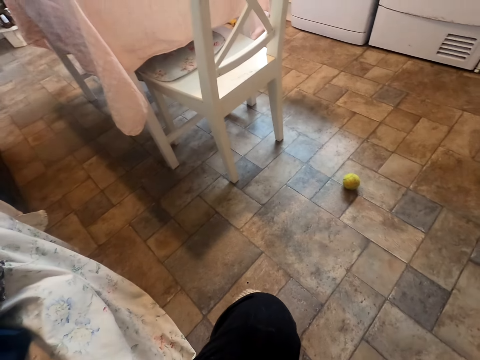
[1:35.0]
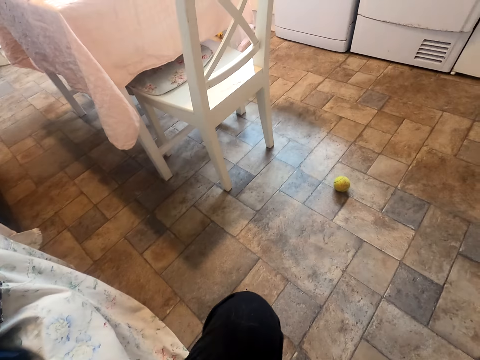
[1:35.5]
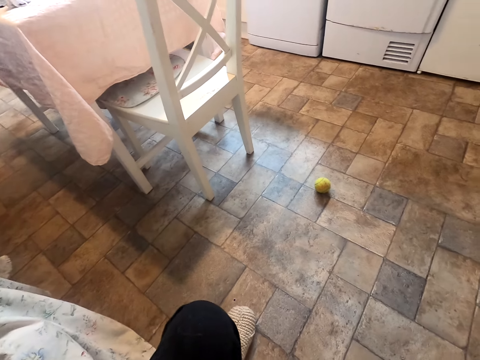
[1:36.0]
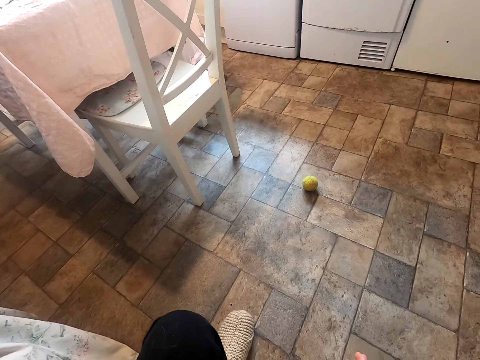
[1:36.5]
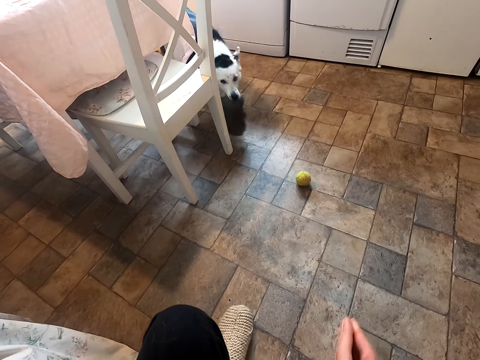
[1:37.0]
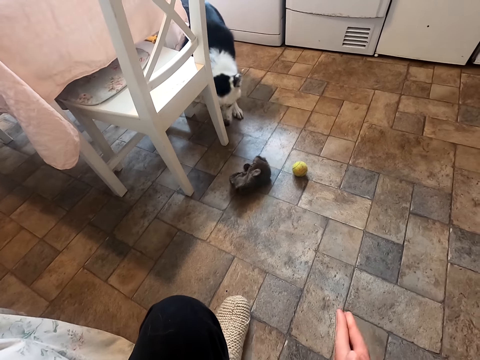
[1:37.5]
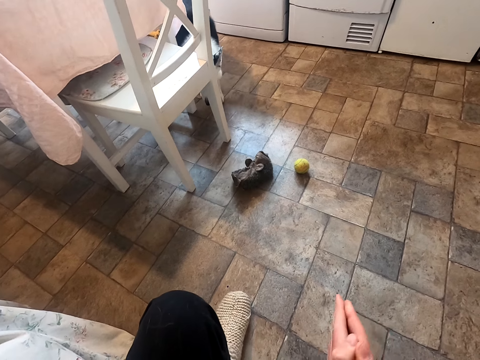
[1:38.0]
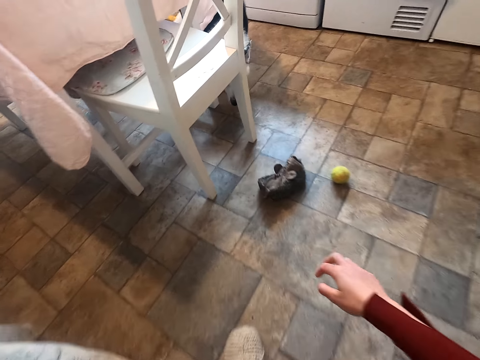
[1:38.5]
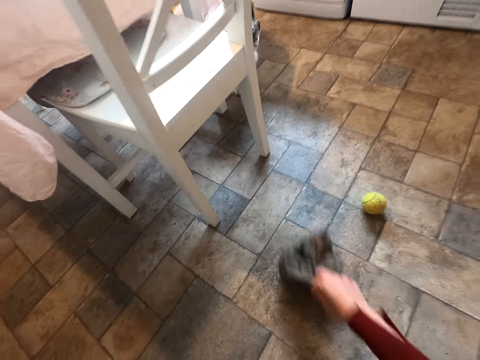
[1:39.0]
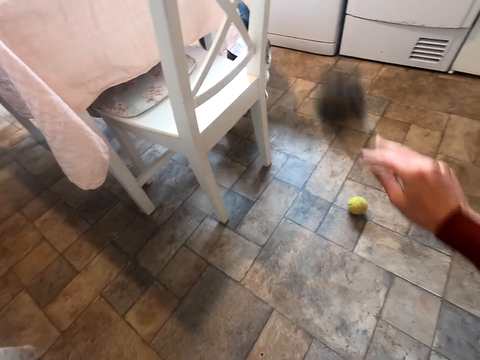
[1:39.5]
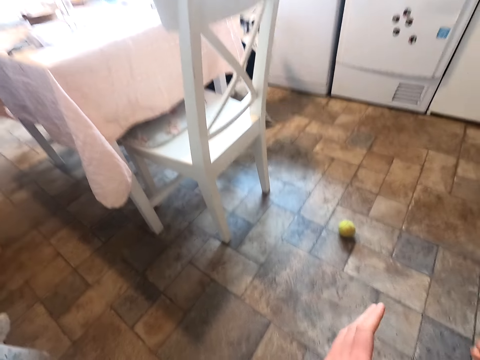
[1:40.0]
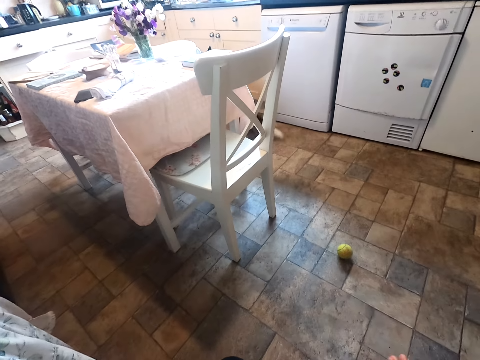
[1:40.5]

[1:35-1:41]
The camera wearer claps the hands. They pick up the dog playing toy from the floor and throw the dog playing toy on the floor.

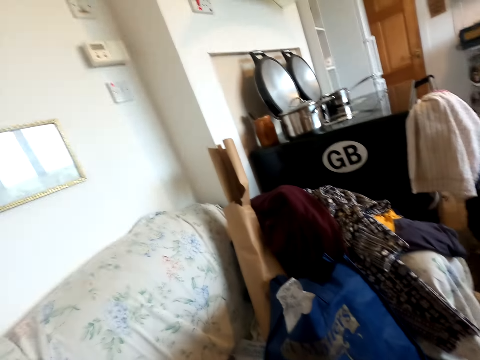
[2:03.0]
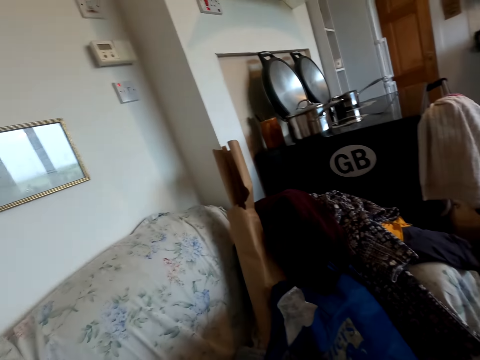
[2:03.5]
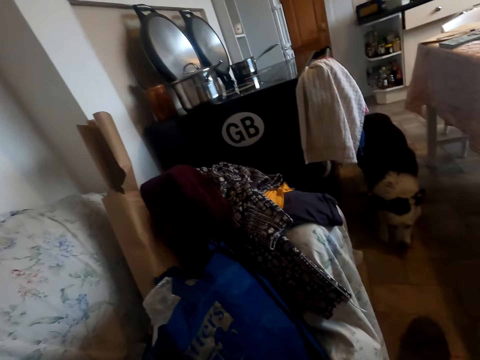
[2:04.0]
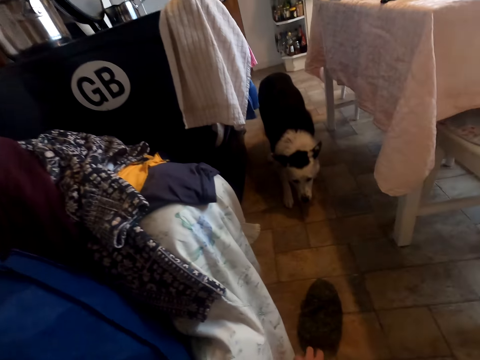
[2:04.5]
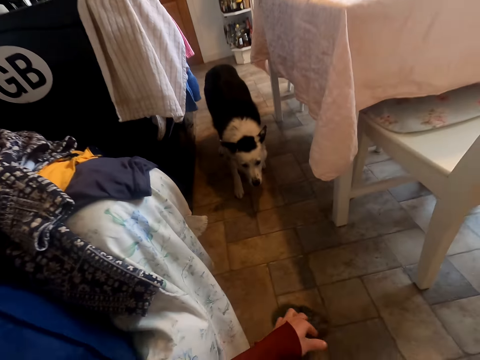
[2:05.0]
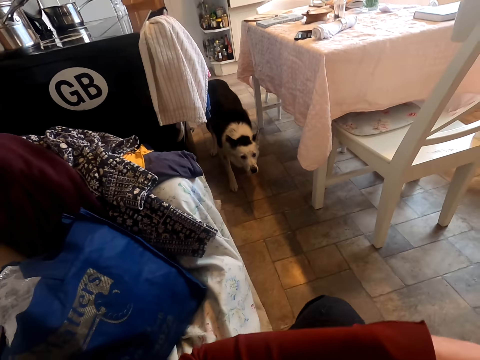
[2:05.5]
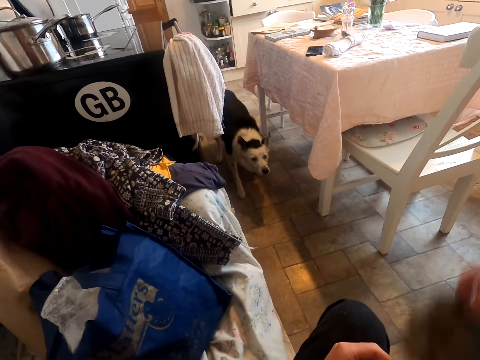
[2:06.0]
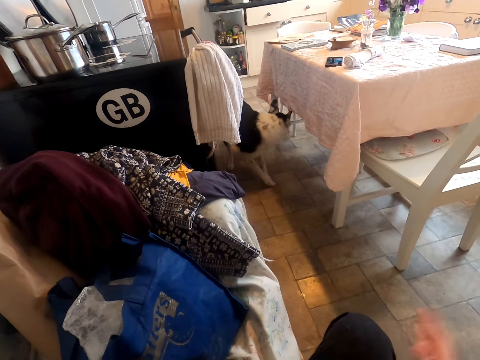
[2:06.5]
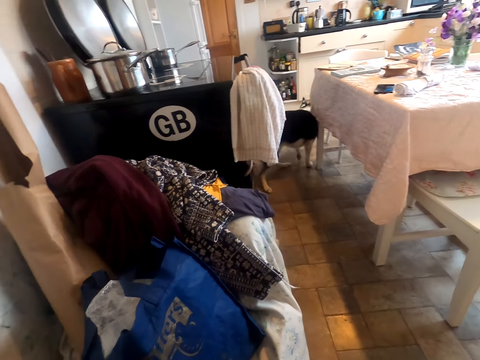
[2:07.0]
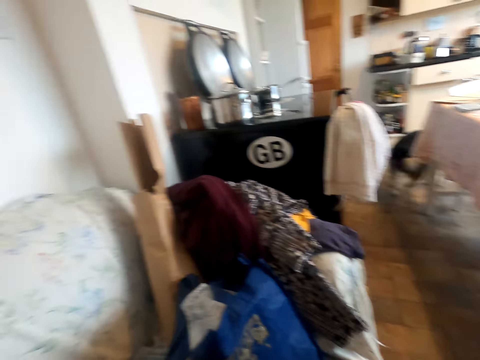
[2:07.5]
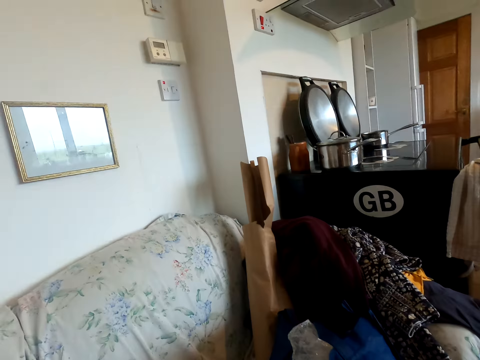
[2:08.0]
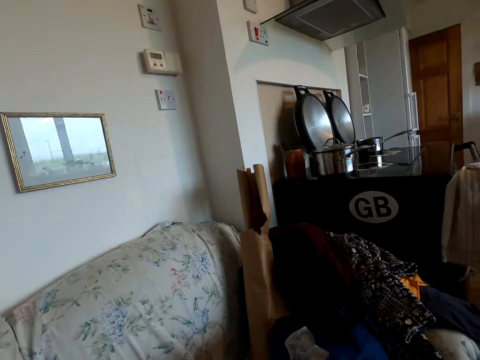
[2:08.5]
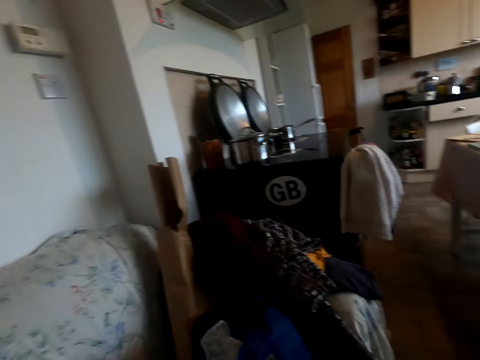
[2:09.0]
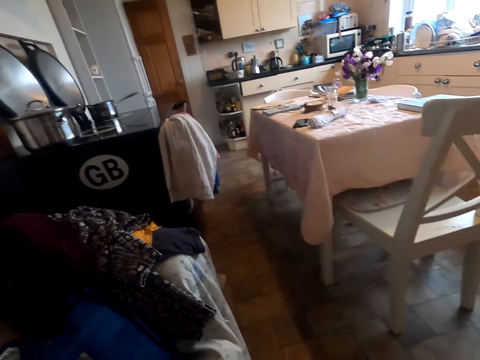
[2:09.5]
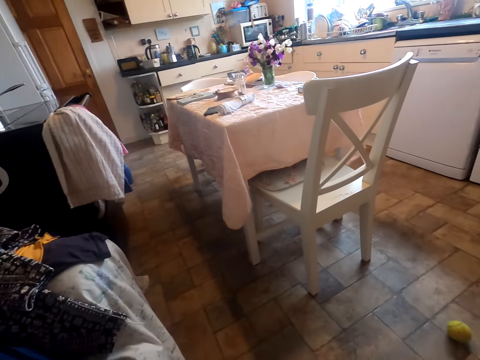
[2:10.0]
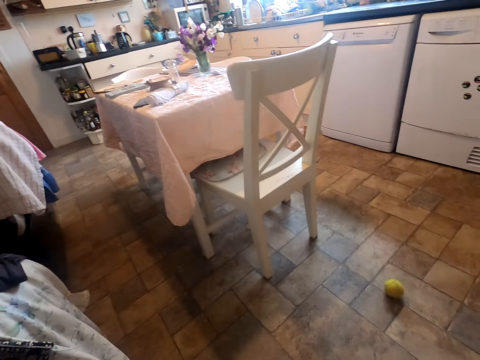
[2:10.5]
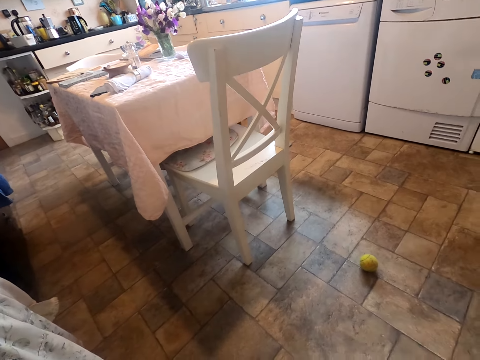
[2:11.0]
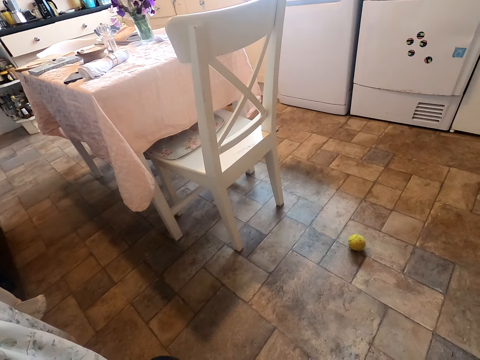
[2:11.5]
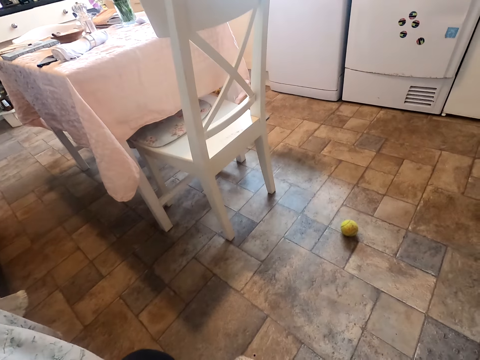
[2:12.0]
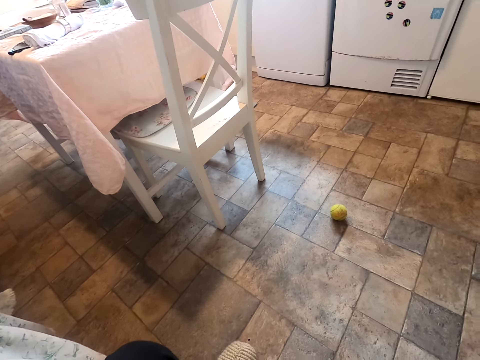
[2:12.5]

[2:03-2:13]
The camera wearer picks up the dog playing toy from the floor. They throw the dog playing toy on the floor. They stare at the dog.

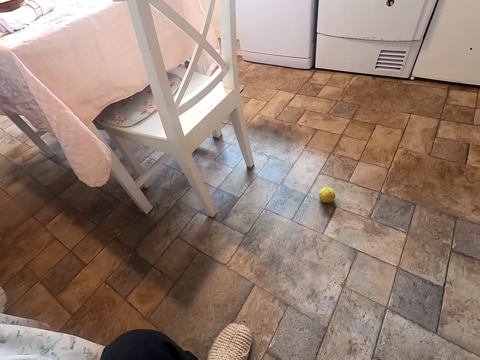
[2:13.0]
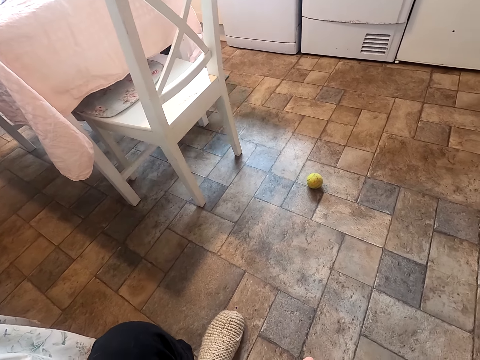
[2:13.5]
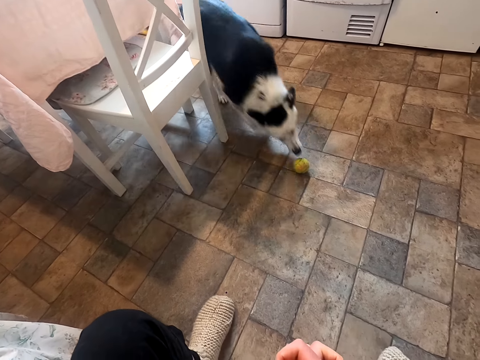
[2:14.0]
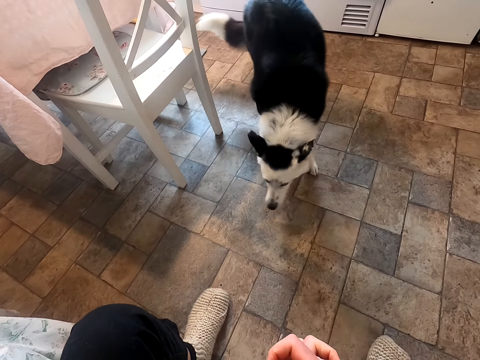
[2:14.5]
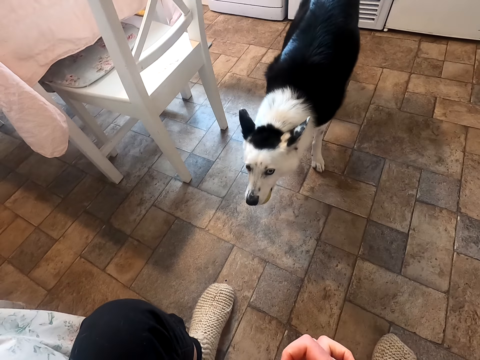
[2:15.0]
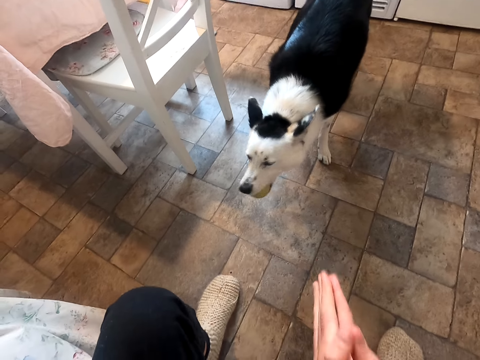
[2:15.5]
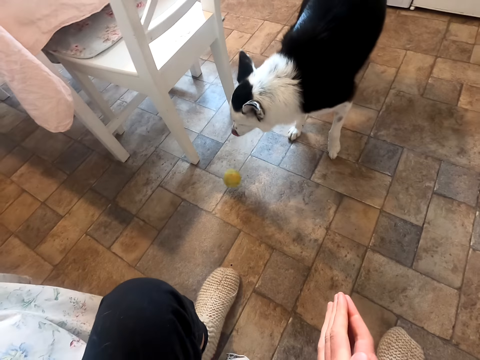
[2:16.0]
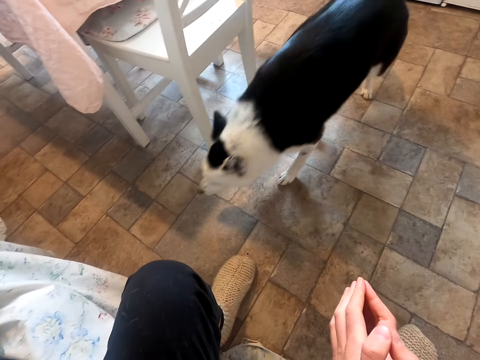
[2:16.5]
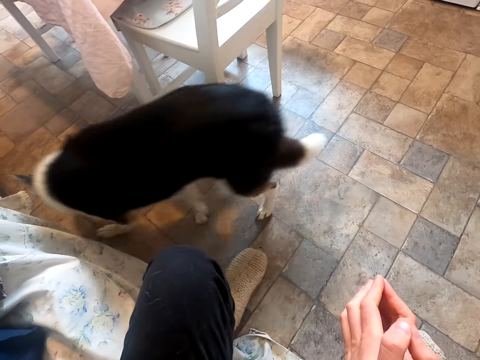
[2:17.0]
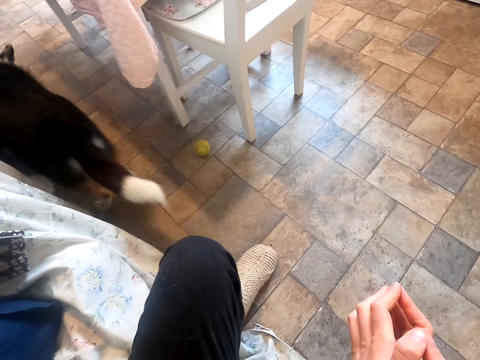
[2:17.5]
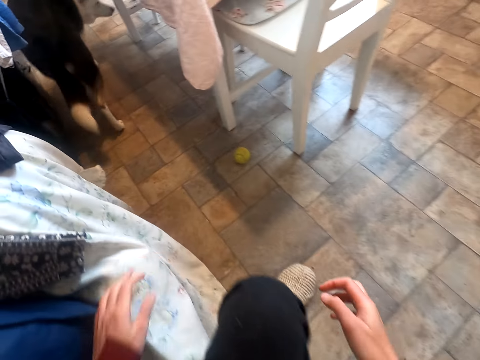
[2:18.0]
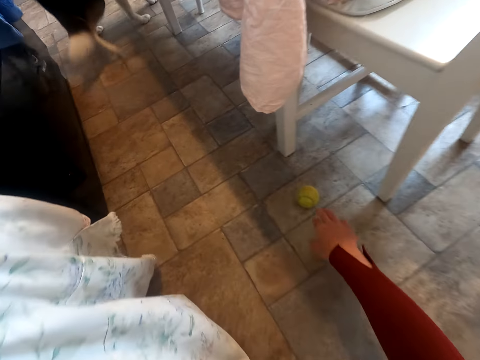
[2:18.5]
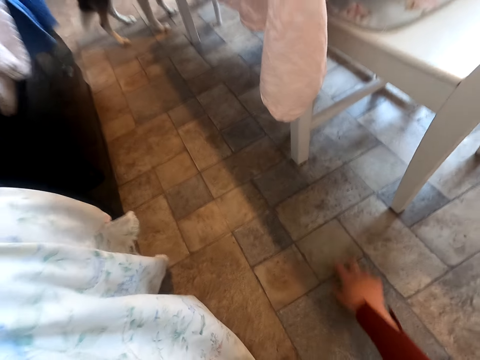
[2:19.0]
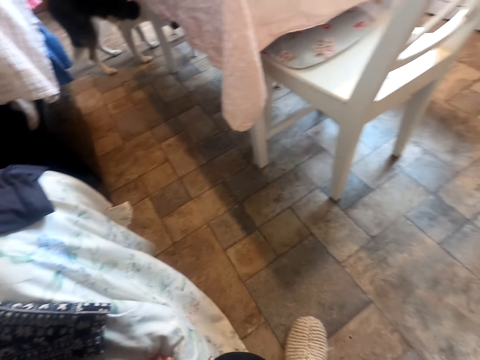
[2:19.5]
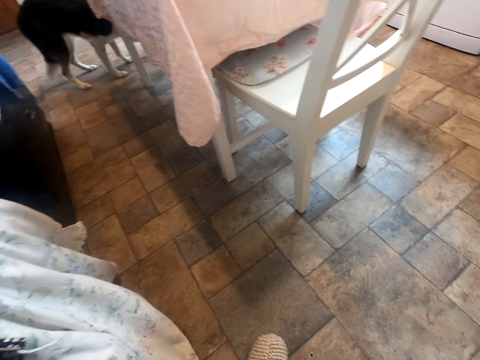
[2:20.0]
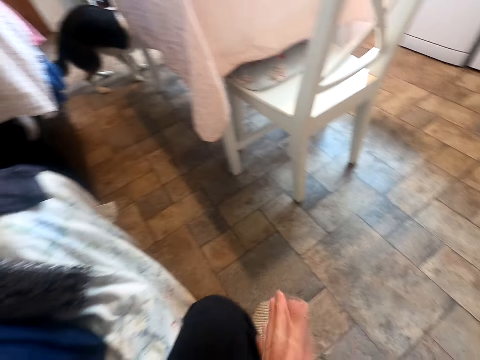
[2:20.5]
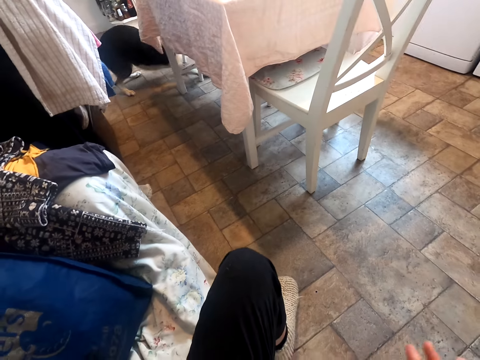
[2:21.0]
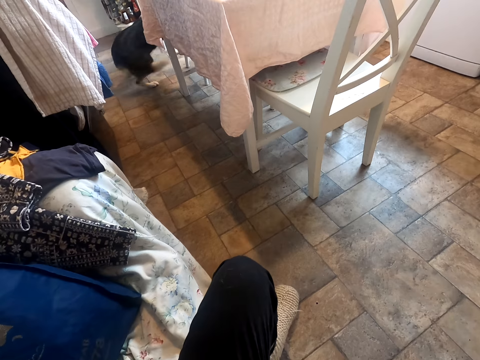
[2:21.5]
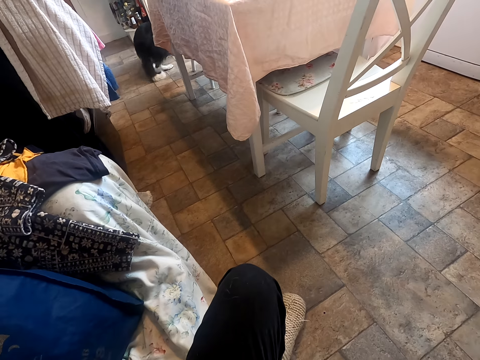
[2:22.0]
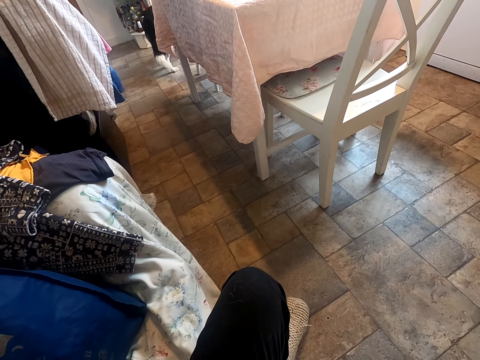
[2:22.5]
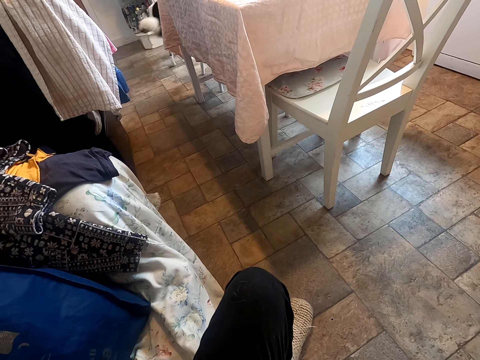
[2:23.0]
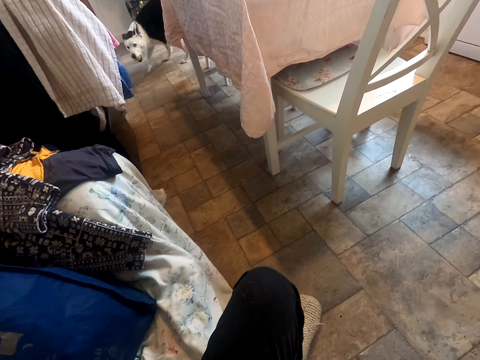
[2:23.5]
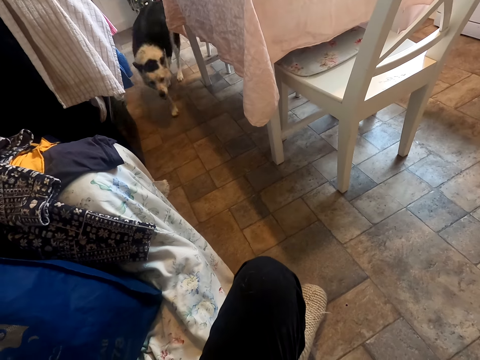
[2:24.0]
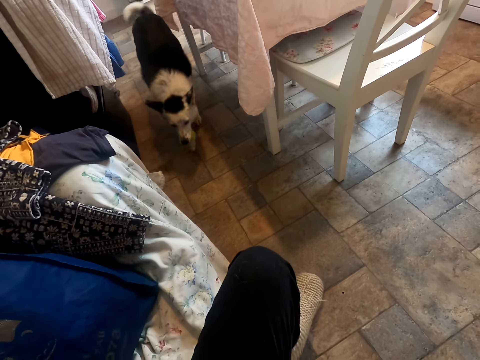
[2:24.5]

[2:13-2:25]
The camera wearer claps his hands. He stares at the dog. He picks up the ball from the floor. He throws the ball on the floor. He claps his hands. He stares at the dog.
